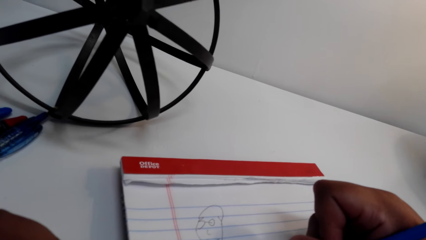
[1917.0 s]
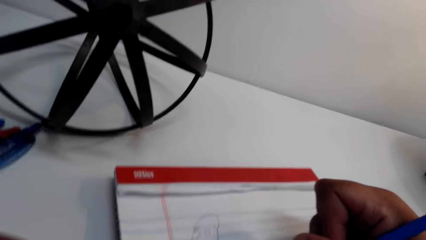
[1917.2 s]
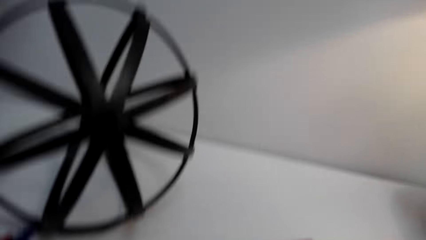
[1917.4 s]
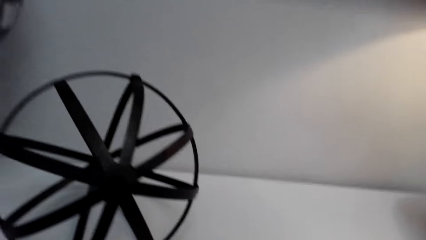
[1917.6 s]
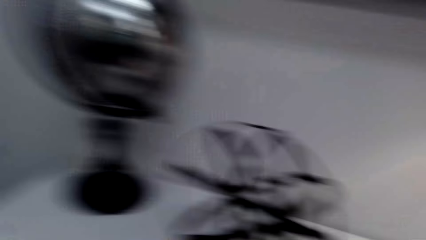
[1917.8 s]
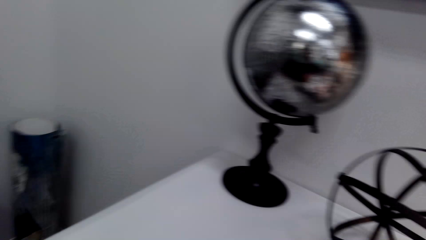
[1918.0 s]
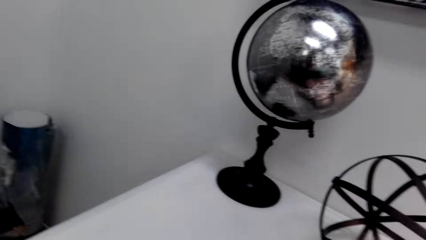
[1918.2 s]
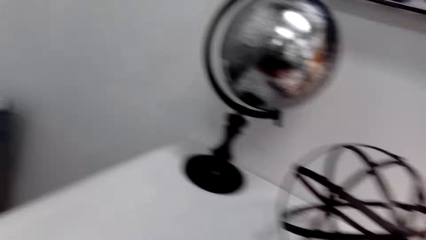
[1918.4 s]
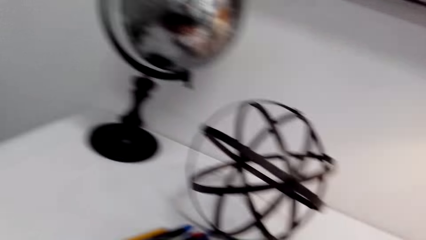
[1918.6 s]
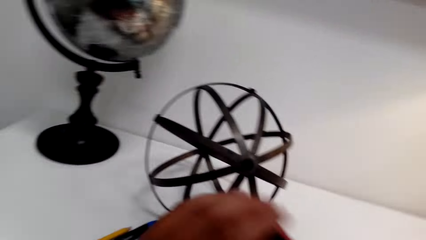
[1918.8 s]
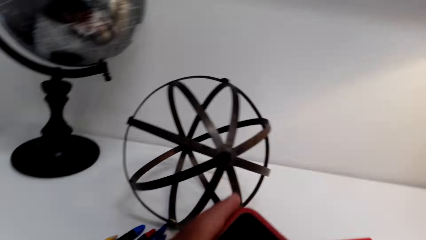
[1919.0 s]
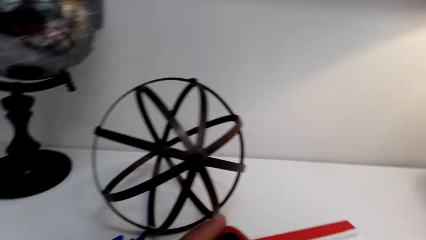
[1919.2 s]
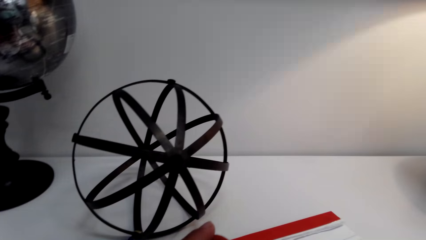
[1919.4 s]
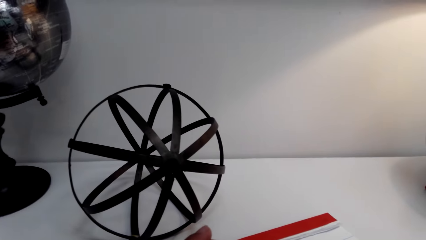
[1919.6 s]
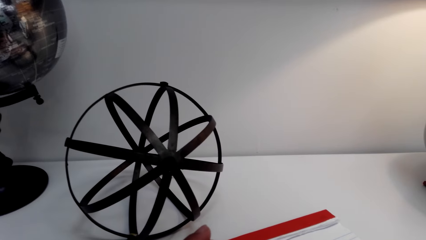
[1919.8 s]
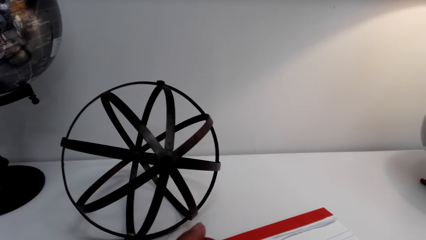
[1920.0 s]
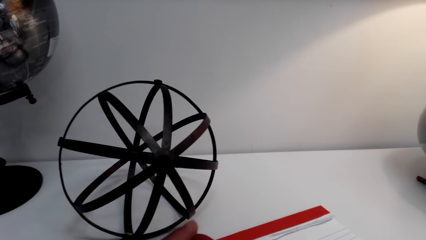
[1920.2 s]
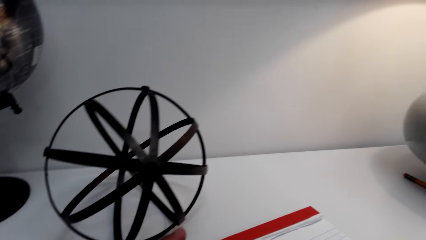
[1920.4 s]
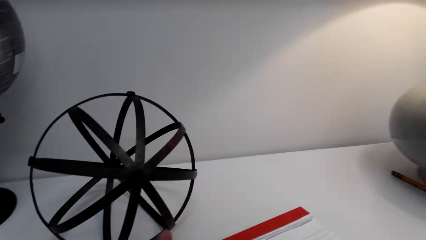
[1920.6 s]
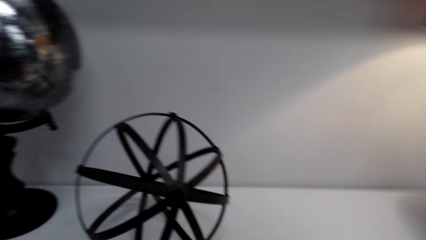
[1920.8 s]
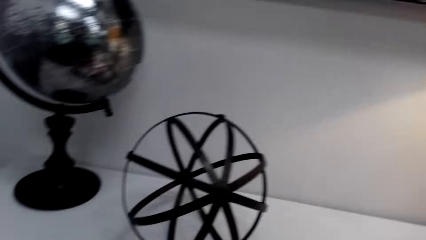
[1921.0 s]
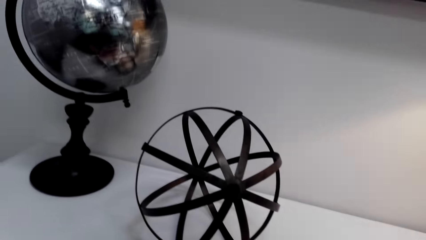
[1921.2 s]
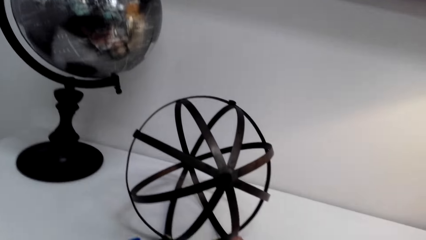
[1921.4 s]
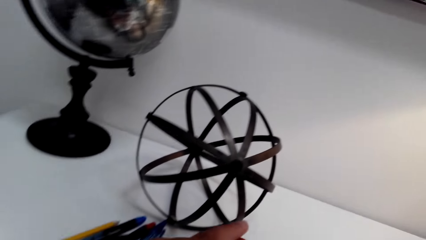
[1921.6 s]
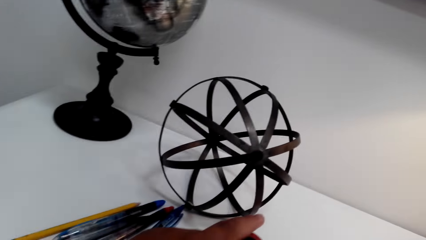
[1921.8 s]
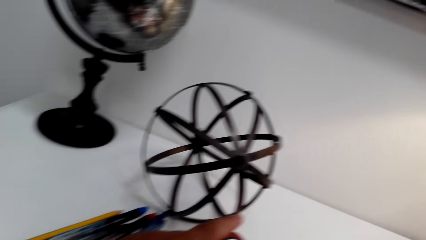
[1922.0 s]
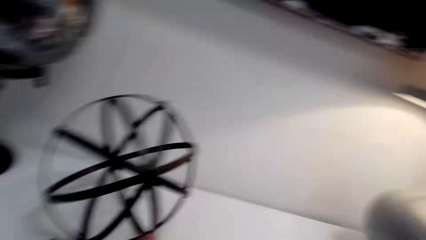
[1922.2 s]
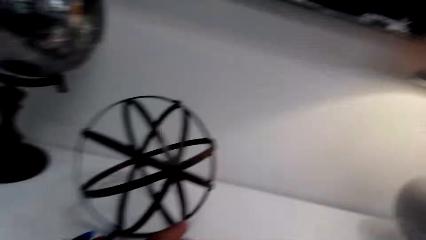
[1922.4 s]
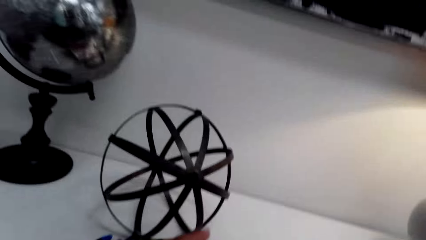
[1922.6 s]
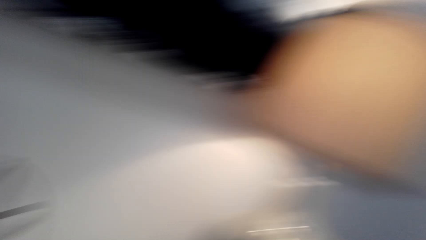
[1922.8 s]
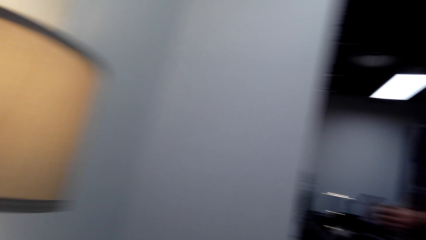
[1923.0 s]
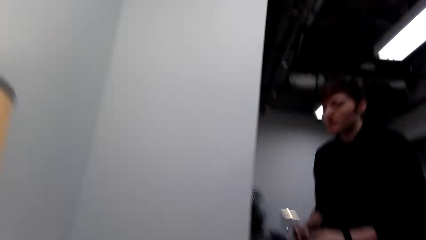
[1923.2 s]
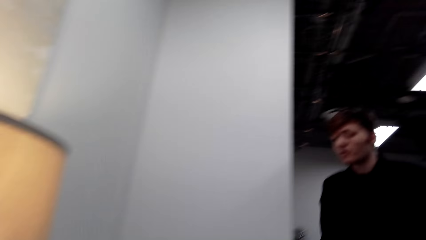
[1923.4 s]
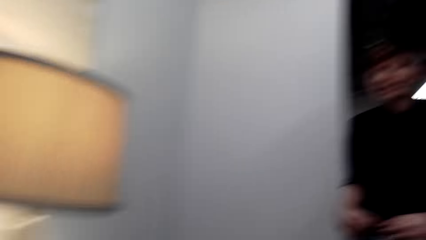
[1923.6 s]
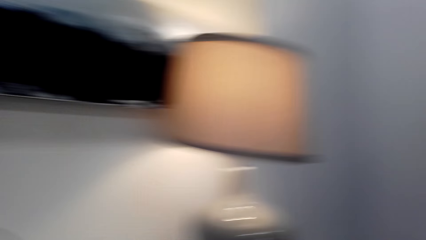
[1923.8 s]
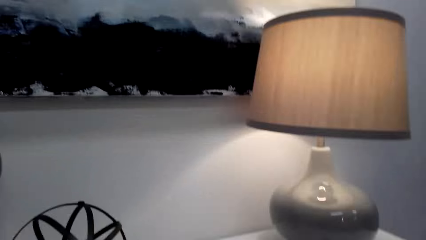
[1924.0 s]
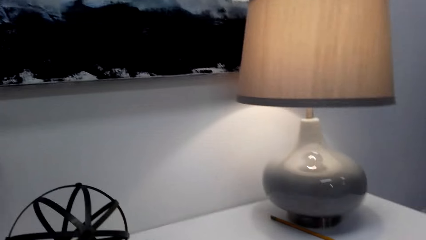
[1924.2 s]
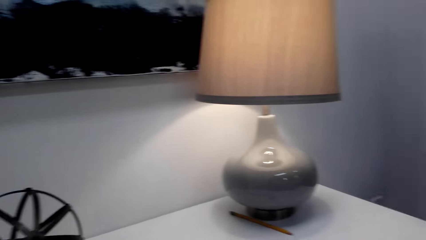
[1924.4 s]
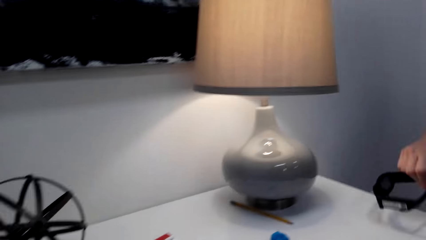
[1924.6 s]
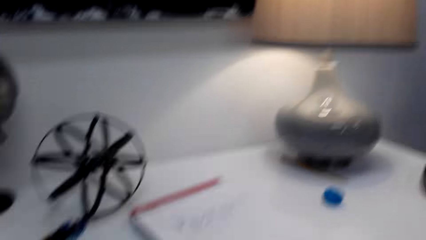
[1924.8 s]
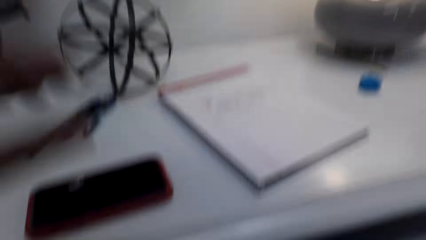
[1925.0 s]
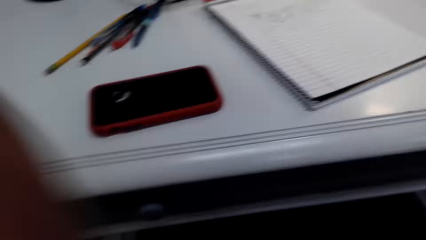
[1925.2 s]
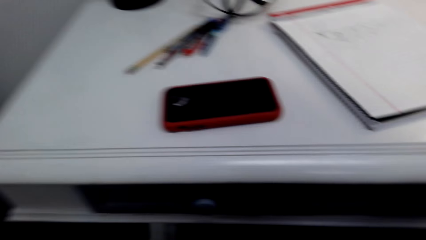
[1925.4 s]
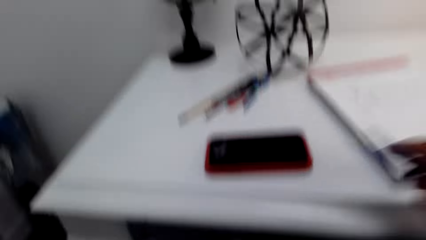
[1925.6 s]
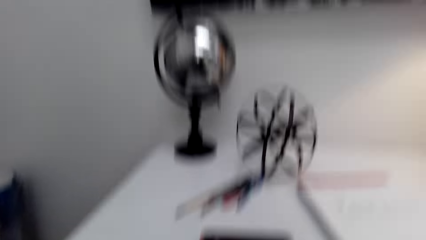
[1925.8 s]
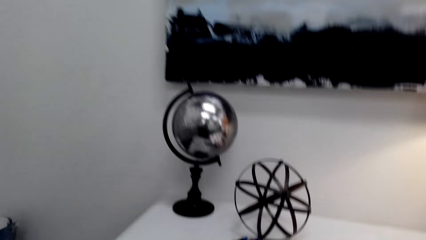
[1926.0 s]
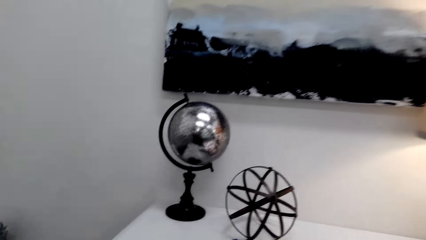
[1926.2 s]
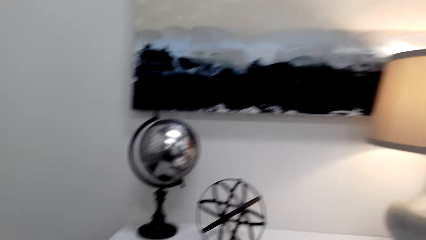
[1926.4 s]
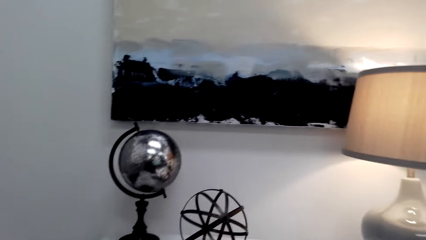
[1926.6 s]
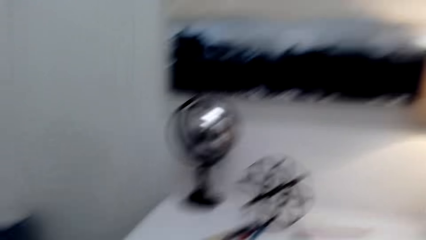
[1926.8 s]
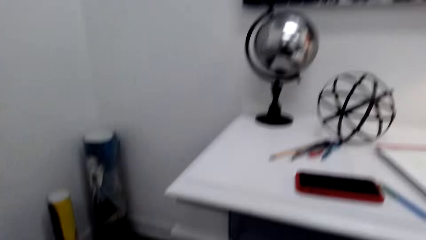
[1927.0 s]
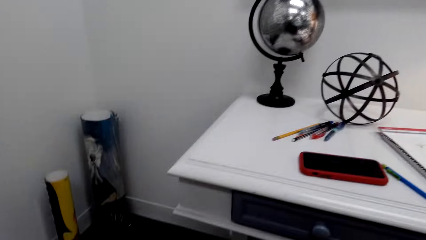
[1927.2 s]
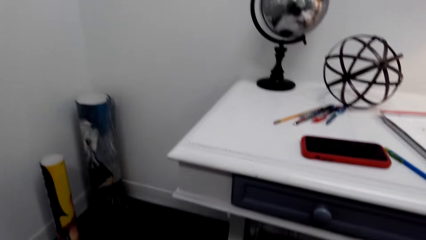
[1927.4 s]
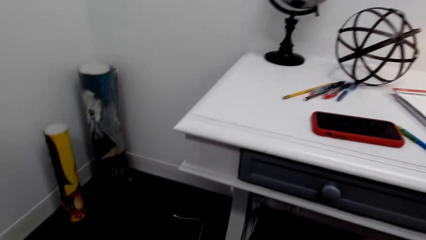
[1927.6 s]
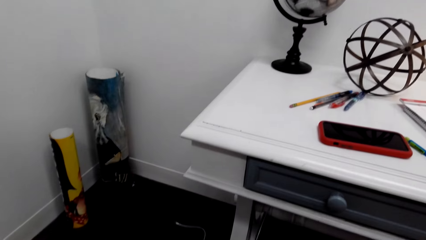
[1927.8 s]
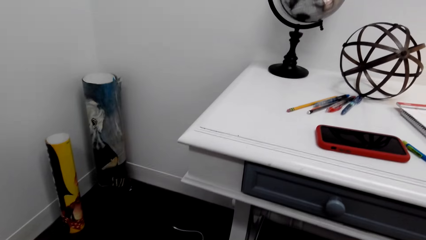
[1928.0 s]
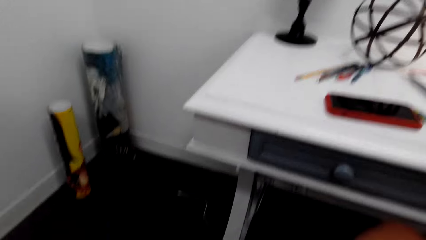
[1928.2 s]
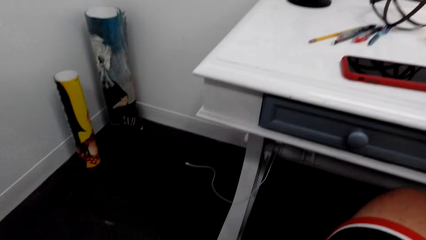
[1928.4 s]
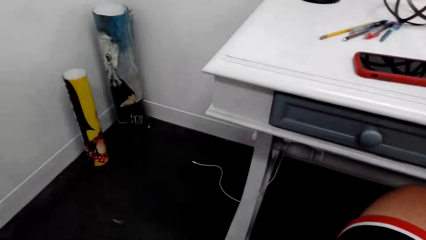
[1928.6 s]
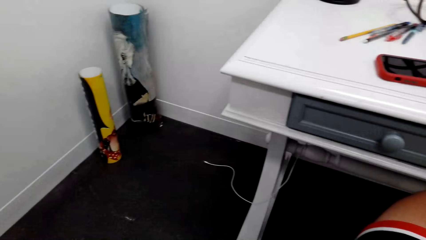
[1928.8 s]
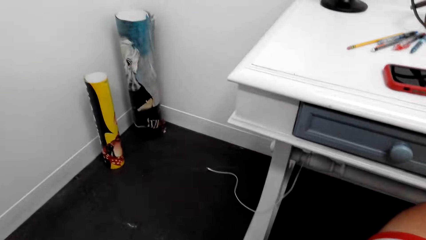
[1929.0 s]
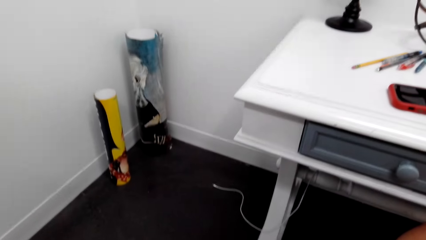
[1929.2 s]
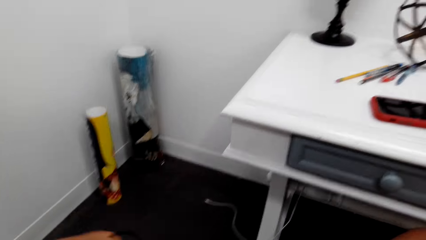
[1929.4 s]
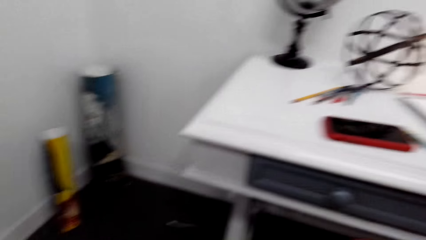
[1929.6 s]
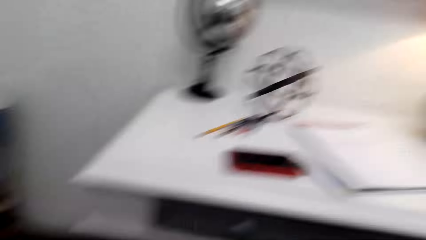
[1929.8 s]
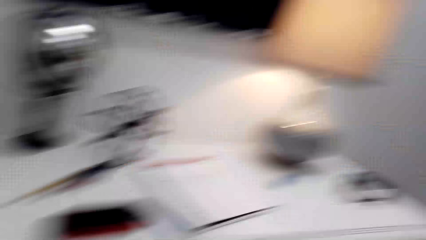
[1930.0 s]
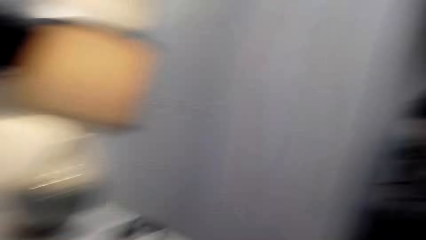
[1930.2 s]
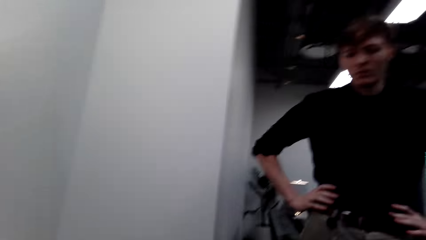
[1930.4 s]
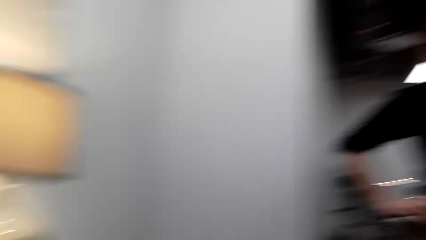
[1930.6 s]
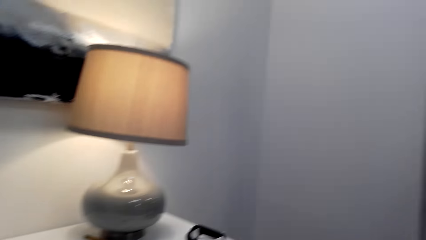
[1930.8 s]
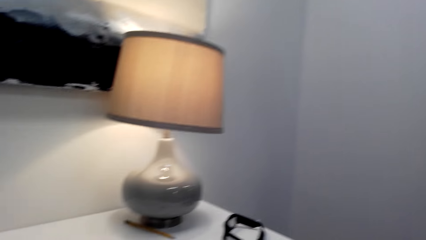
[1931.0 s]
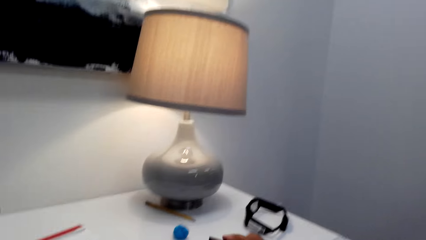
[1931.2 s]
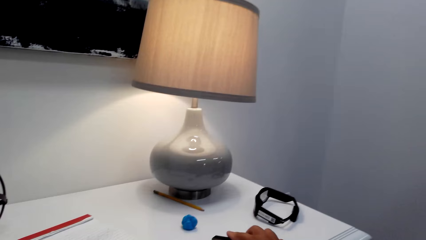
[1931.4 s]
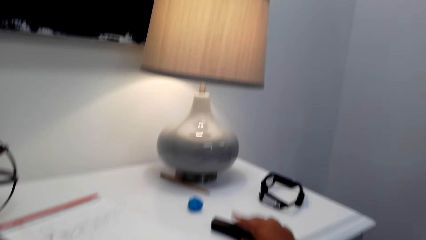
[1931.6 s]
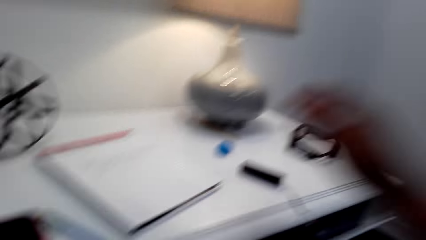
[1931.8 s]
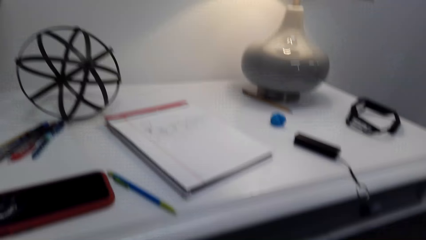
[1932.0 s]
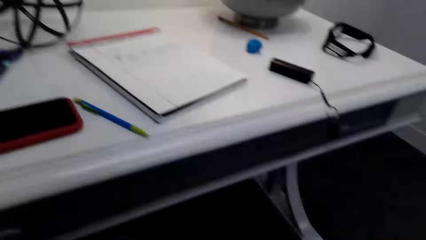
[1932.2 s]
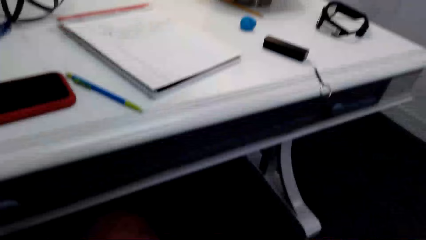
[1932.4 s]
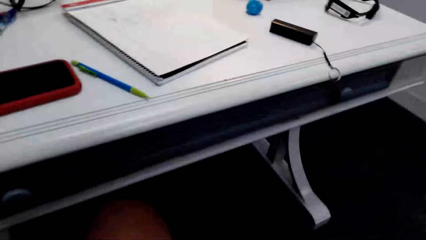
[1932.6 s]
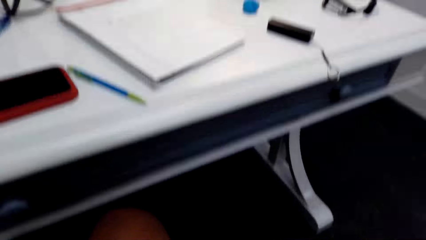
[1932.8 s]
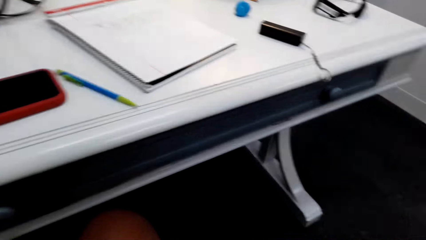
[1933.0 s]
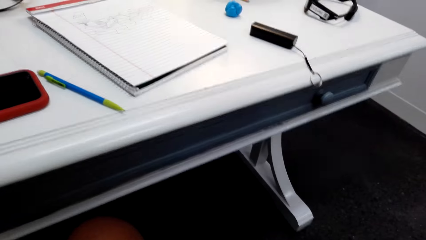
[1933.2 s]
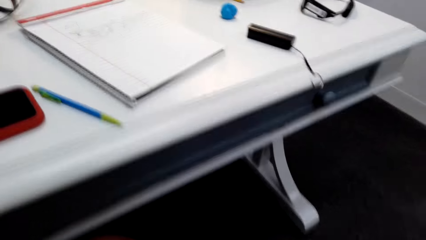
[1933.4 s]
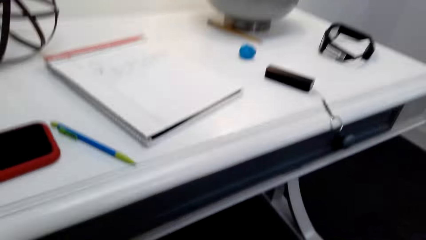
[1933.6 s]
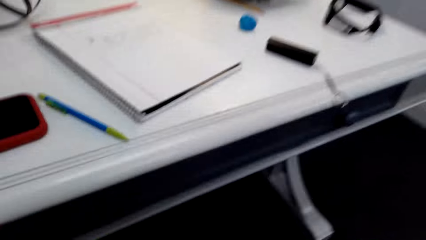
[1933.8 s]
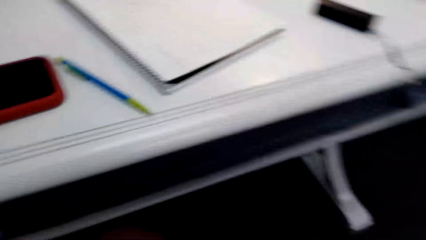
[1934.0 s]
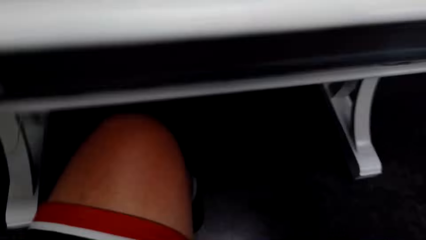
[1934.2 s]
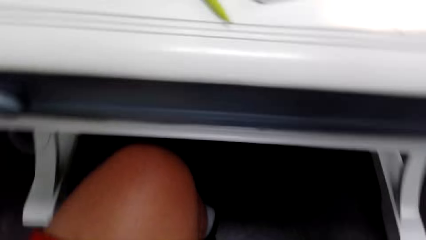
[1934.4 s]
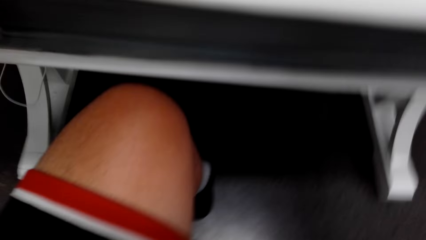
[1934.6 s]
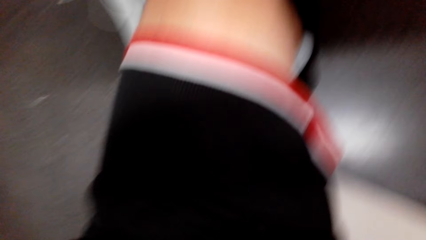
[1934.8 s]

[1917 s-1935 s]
The camera wearer looks around the table. They hold a phone. A man walks in the room. The man converses with the camera wearer. The camera wearer looks around the study room. The man converses with the camera wearer.
